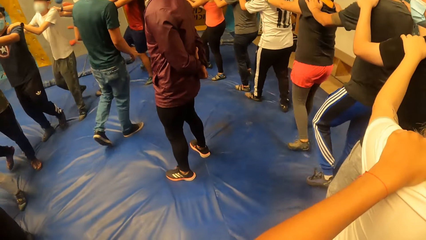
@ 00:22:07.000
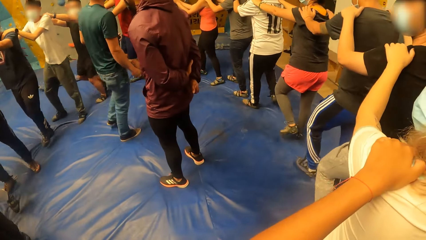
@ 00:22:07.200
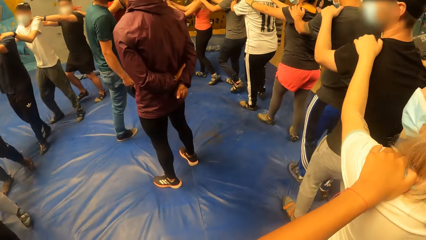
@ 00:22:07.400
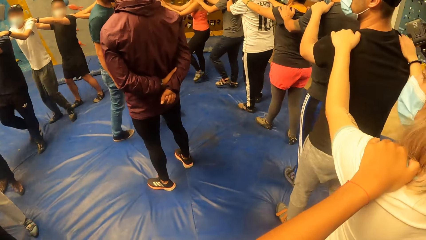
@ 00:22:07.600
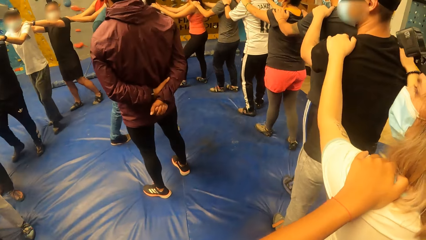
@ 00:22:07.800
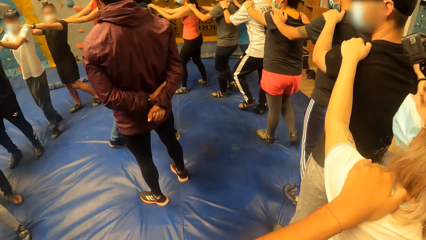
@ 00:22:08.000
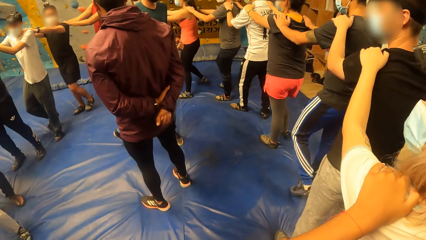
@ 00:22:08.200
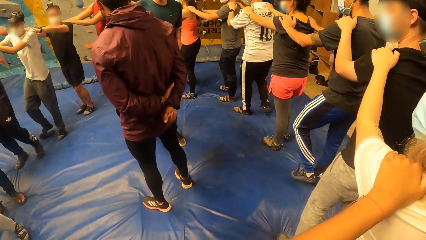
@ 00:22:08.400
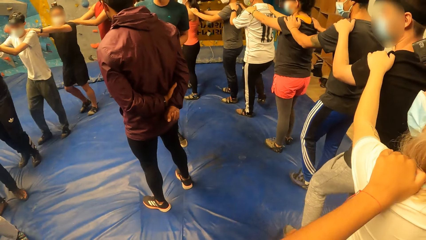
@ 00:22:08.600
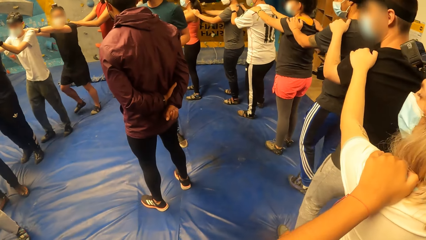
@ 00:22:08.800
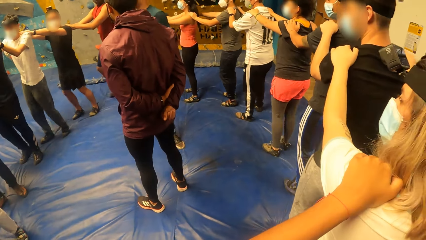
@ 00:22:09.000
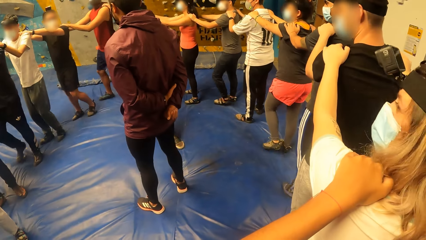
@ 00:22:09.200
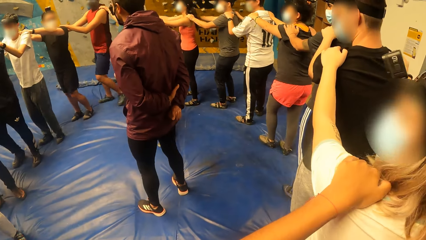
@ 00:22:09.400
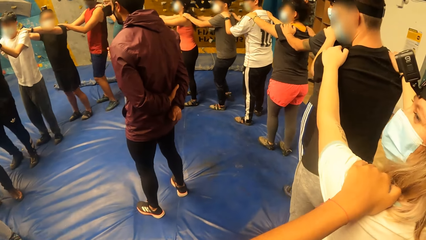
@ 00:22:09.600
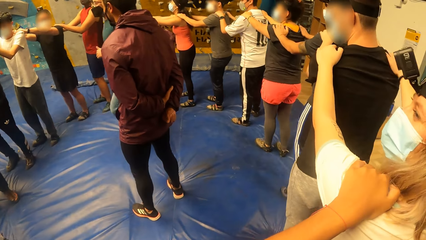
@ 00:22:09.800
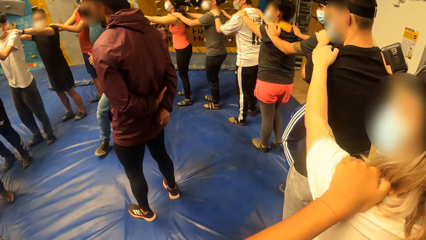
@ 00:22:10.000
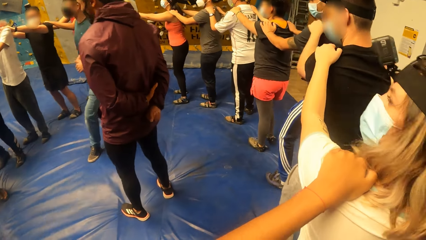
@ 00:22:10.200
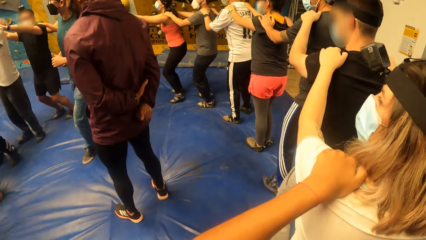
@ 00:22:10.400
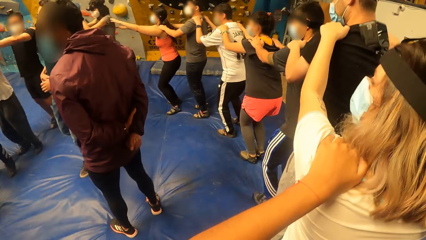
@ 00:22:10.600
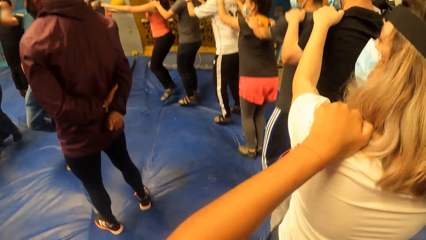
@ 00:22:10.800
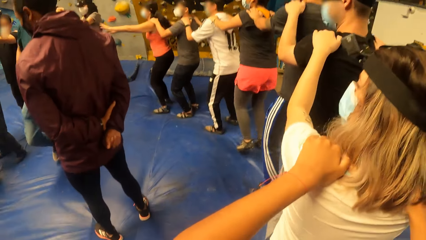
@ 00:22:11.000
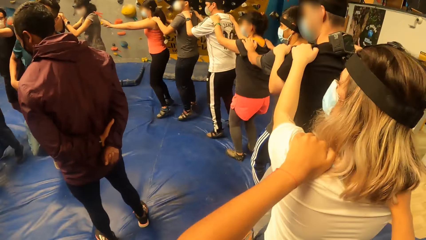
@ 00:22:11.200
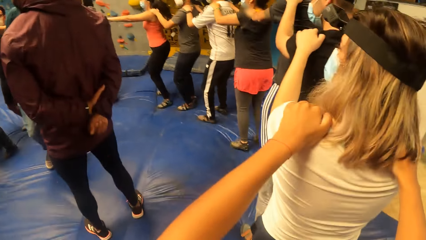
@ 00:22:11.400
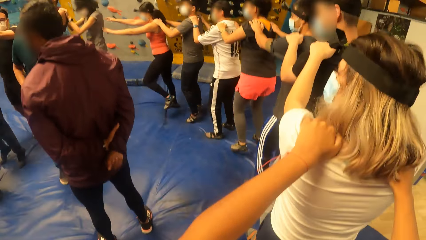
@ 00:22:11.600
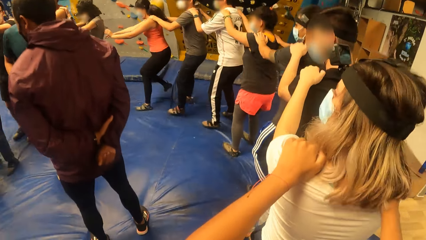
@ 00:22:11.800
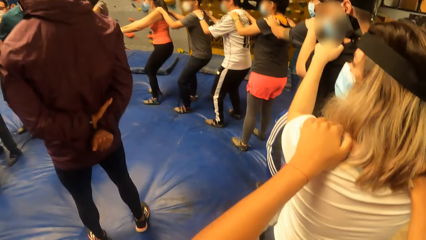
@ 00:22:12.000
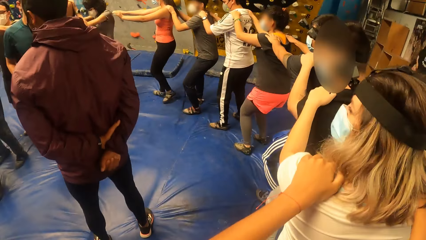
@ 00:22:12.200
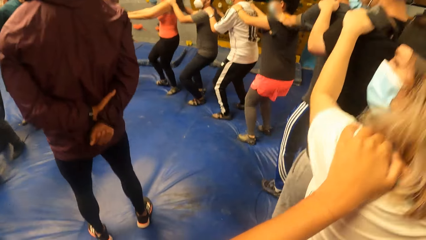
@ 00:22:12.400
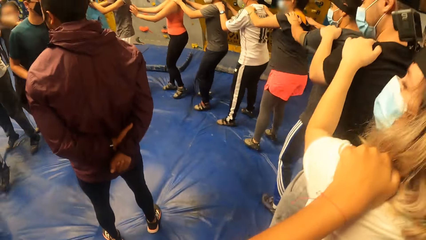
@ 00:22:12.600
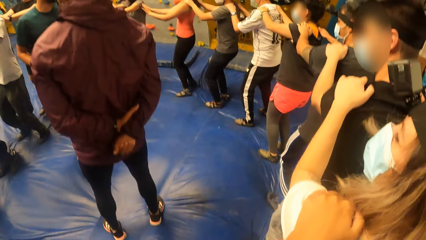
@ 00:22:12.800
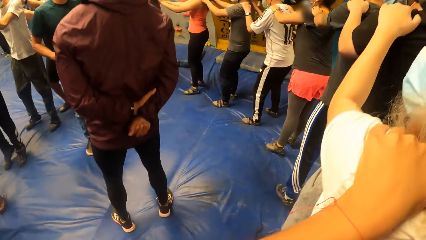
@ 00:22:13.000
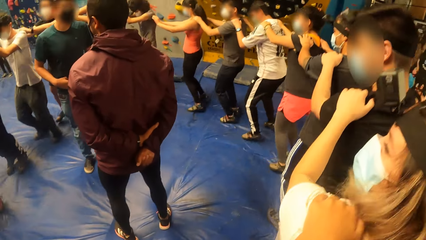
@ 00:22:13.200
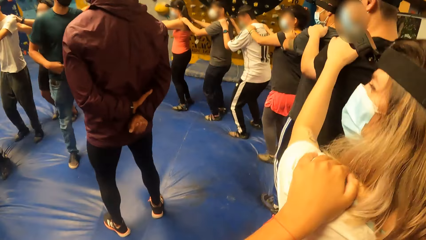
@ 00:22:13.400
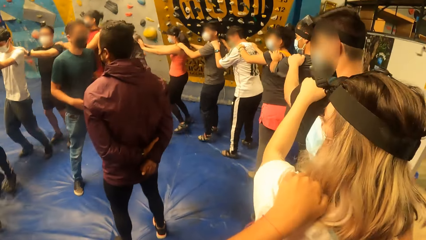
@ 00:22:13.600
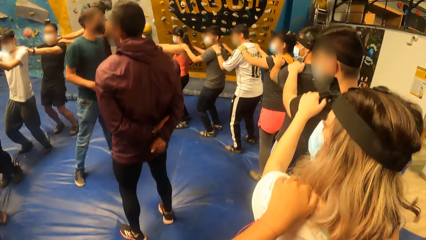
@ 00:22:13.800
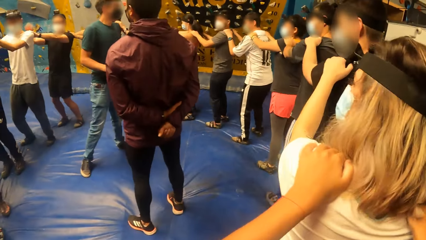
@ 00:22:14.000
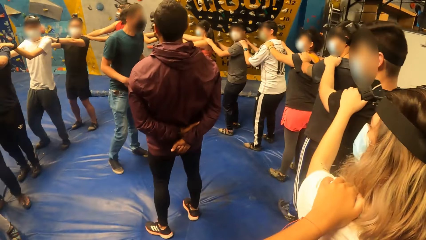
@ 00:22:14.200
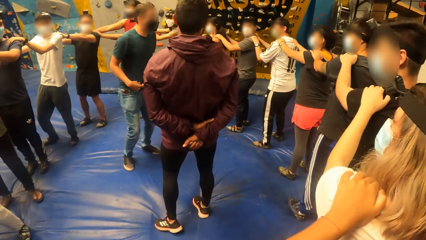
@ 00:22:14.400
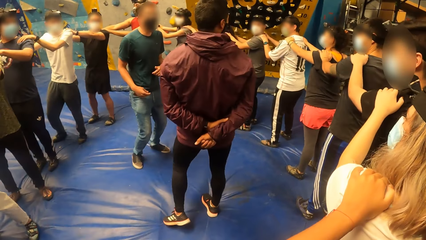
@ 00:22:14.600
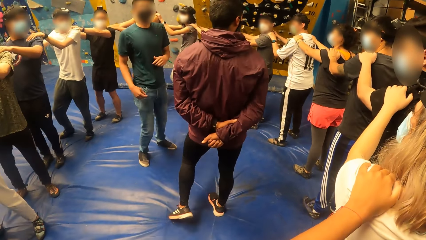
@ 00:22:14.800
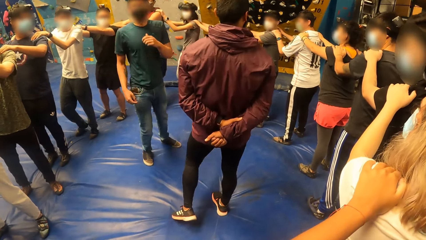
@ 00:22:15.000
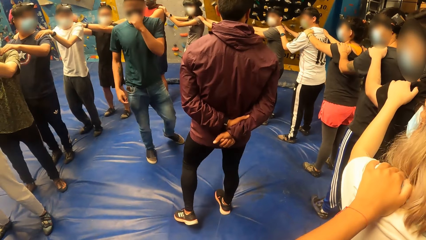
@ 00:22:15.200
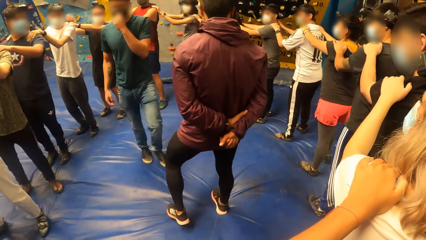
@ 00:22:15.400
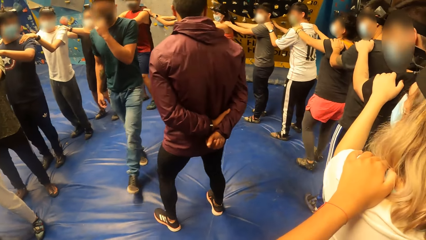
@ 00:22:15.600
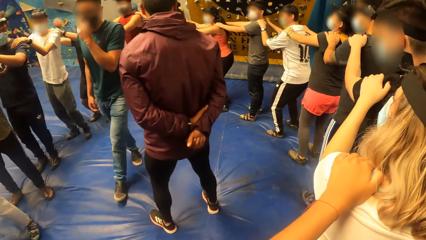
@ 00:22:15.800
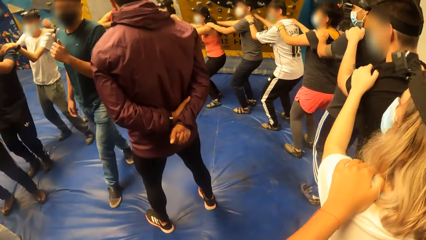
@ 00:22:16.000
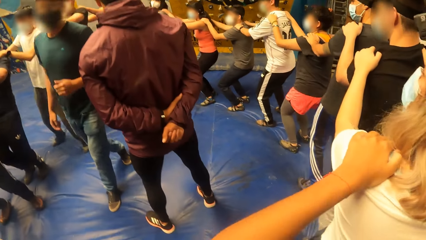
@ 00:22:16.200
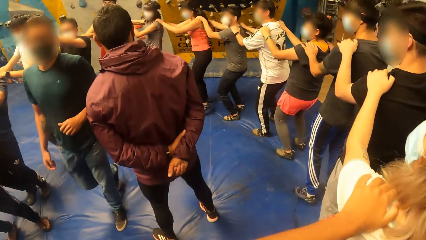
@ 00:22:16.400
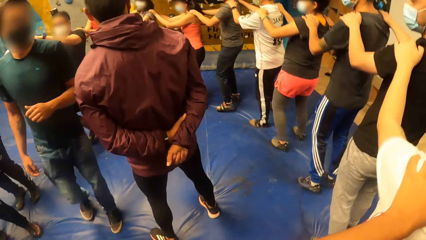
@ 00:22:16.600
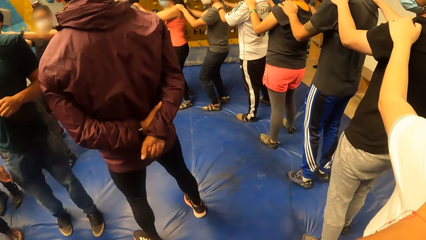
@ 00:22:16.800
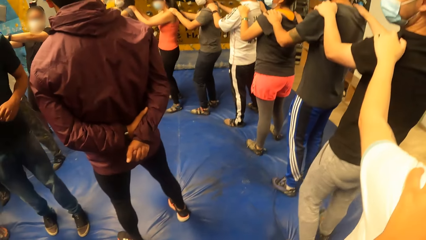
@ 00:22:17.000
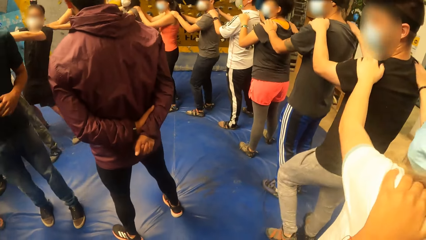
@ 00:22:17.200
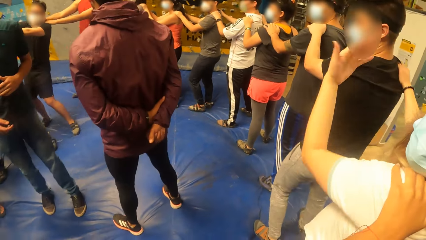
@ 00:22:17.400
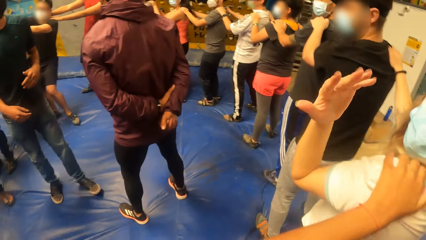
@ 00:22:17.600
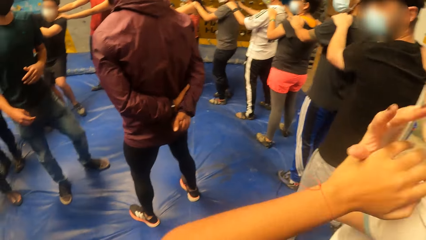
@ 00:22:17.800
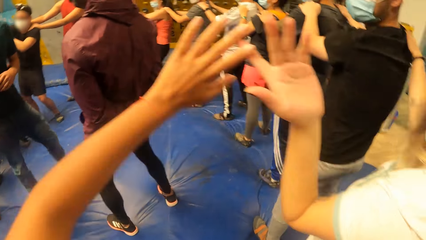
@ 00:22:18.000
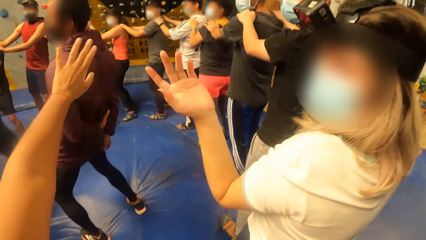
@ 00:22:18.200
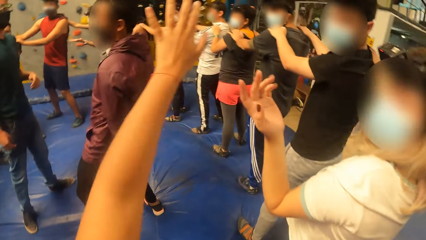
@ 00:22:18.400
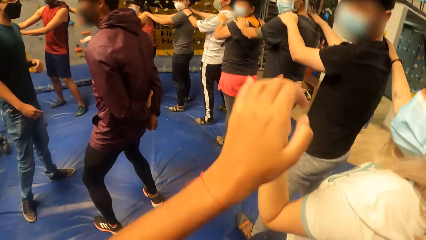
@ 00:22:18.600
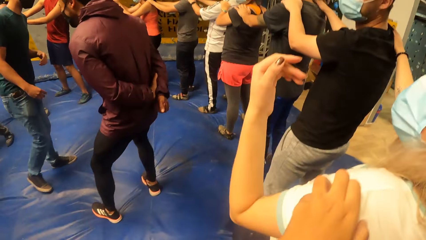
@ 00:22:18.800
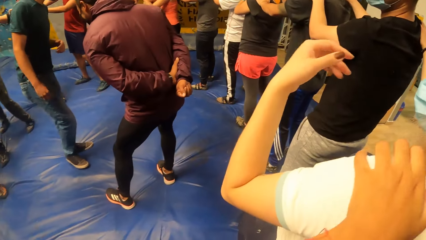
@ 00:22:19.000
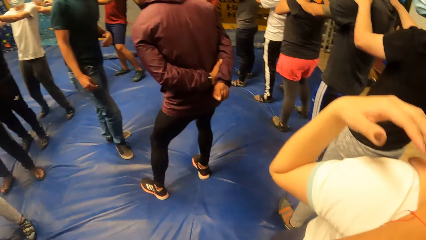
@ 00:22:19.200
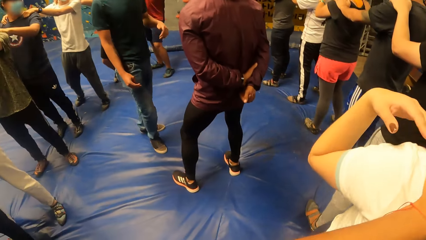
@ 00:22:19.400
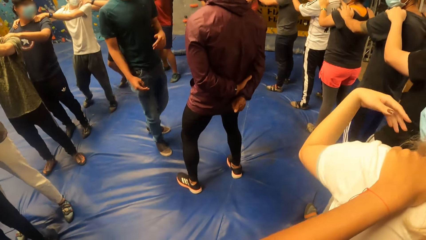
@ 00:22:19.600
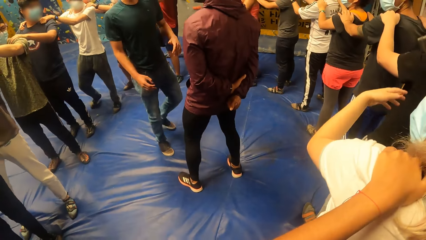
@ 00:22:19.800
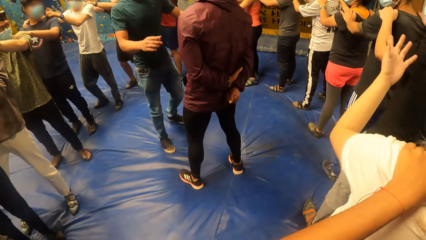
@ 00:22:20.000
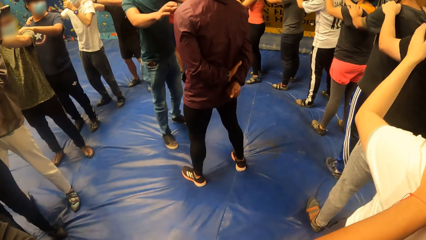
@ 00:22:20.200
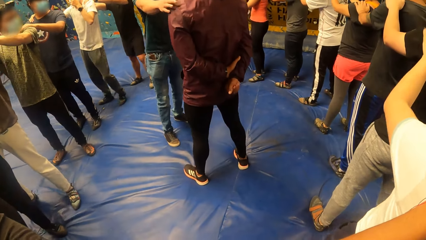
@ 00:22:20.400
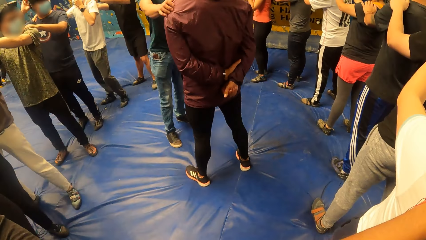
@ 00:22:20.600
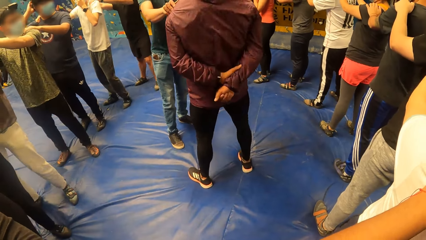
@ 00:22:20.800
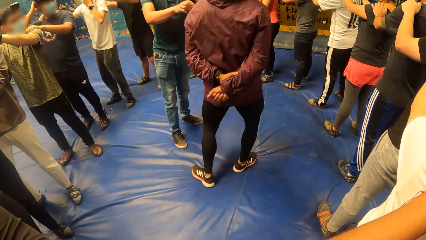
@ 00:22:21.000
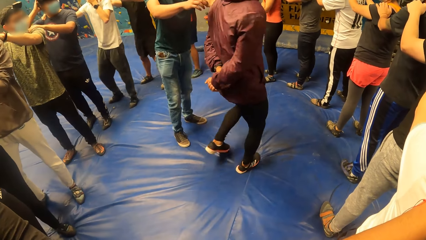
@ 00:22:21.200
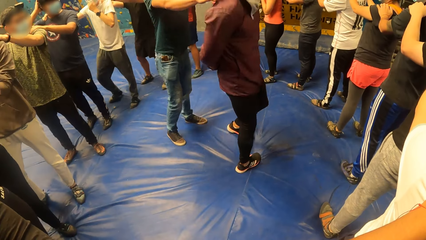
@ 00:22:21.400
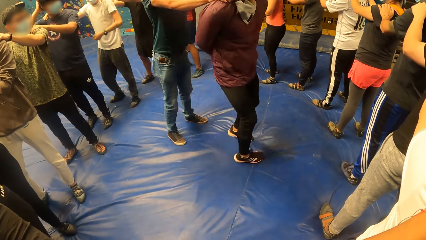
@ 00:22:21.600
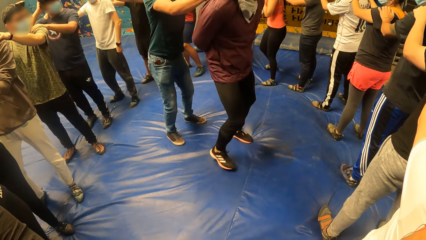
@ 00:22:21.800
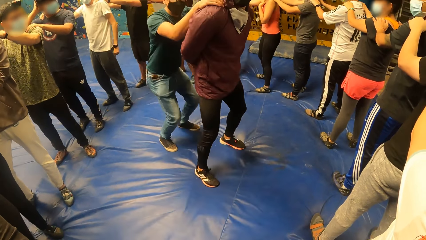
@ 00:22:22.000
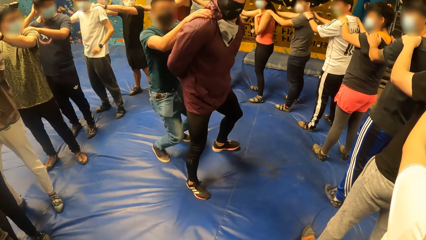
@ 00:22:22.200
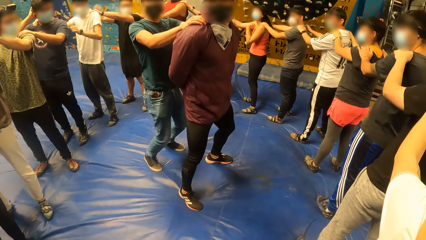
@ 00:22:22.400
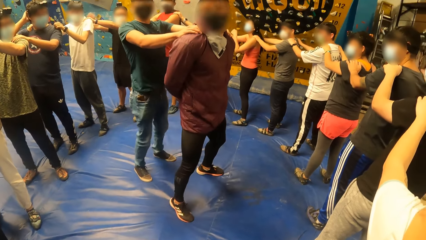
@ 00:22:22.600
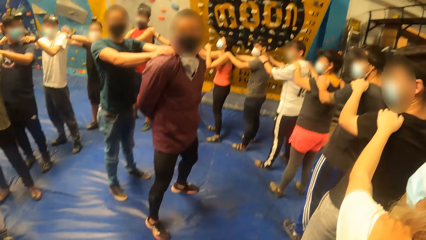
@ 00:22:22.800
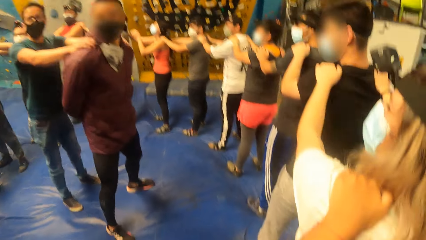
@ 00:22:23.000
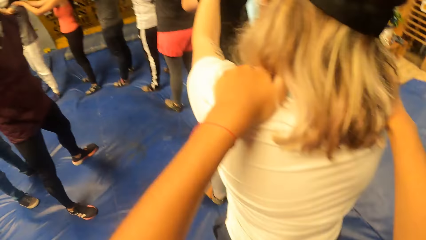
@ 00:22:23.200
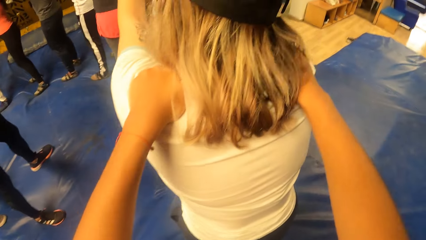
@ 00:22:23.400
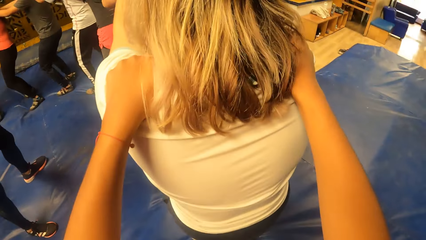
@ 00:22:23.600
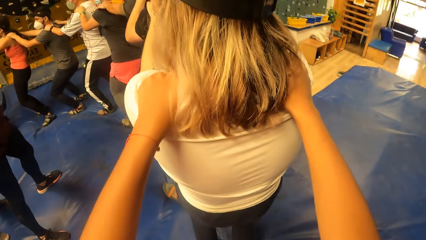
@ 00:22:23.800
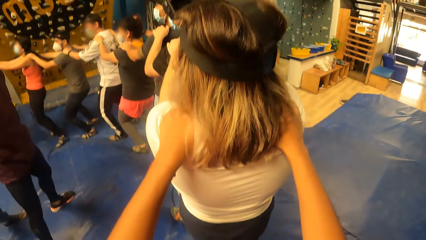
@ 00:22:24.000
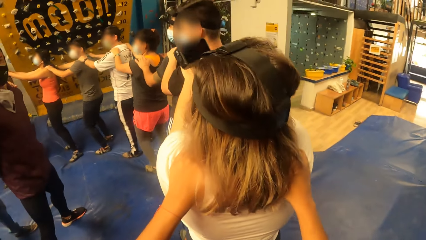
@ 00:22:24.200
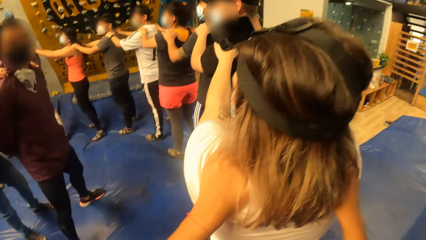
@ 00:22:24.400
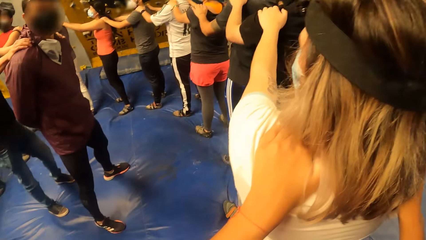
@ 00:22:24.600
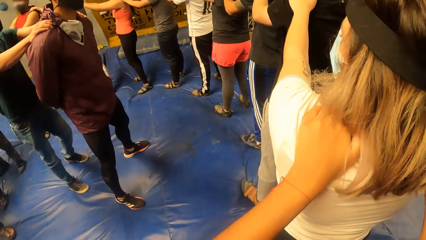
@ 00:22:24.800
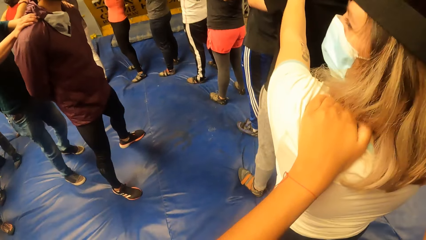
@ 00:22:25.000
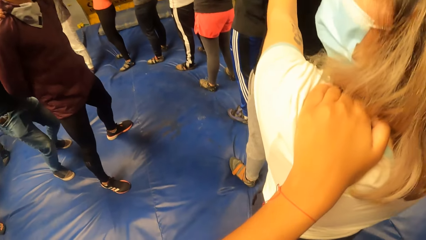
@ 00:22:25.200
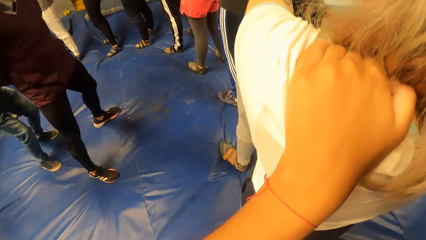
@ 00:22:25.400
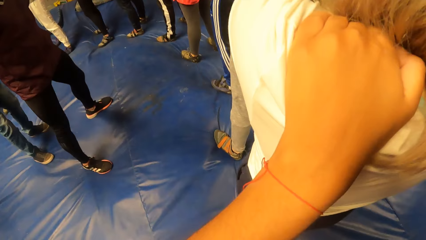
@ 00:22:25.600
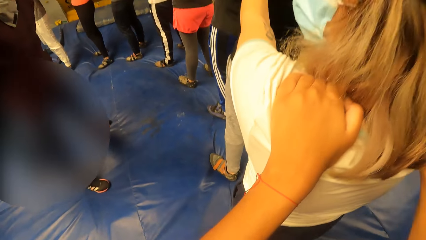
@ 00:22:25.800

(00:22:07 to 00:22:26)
A person dialogues with the camera wearer. The camera wearer holds the person on the back. A man exercises with another man. The camera wearer exercises with a woman. They bend.
